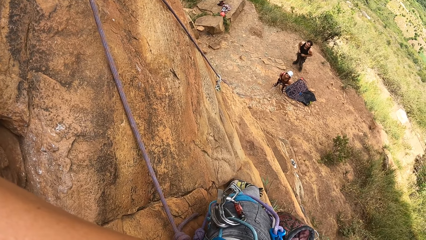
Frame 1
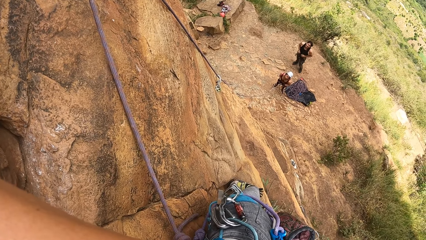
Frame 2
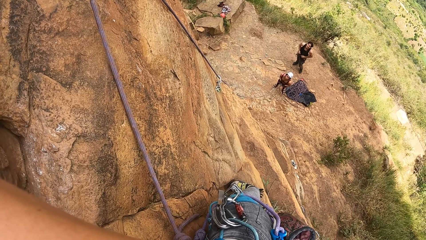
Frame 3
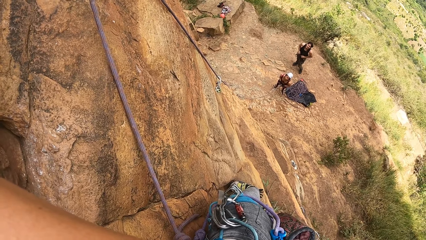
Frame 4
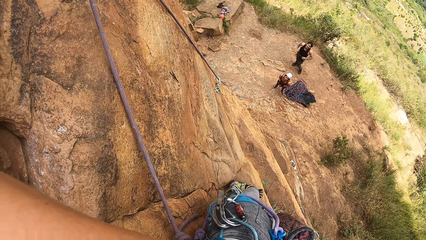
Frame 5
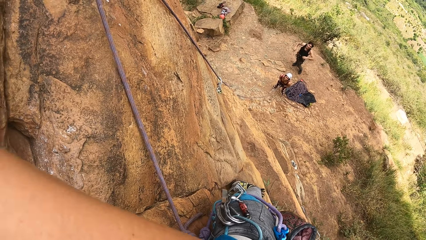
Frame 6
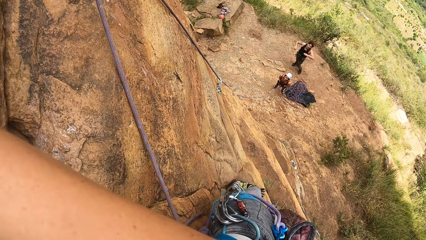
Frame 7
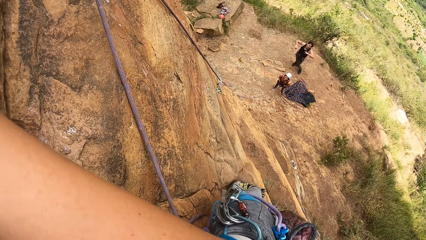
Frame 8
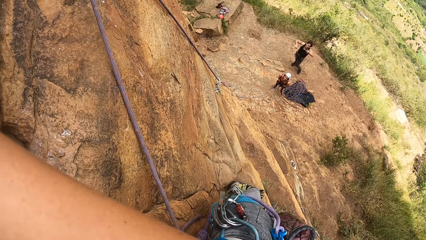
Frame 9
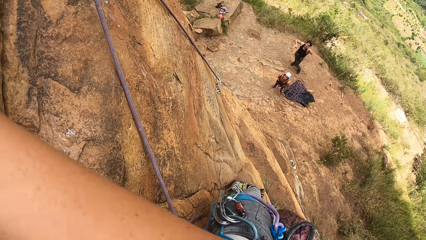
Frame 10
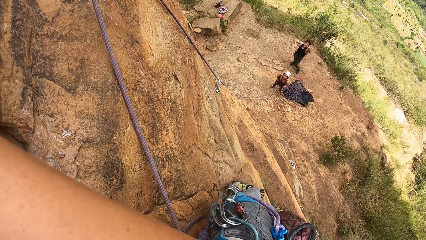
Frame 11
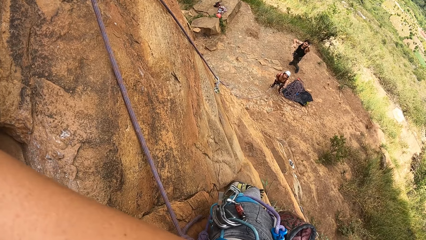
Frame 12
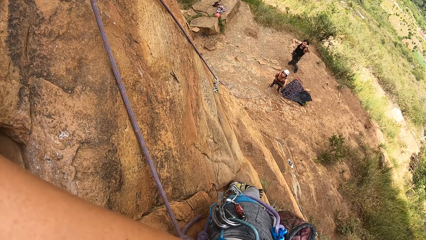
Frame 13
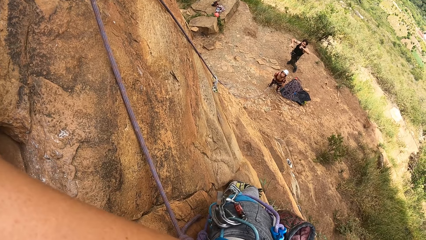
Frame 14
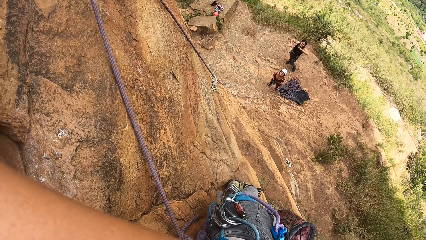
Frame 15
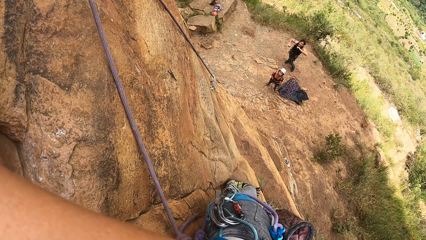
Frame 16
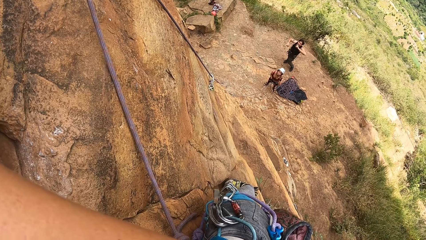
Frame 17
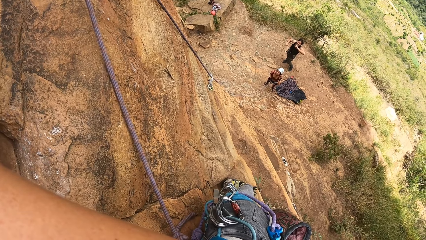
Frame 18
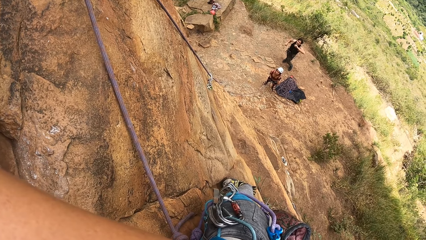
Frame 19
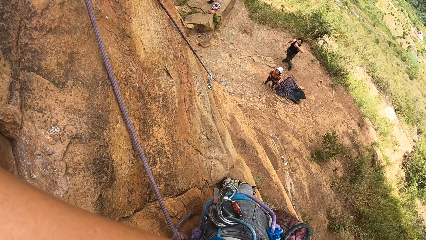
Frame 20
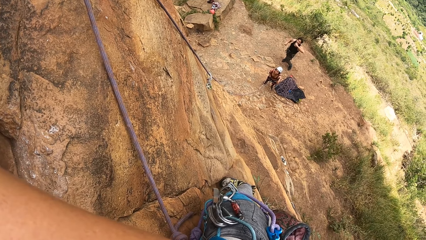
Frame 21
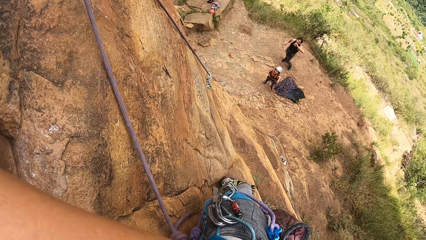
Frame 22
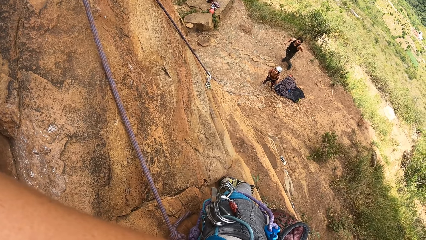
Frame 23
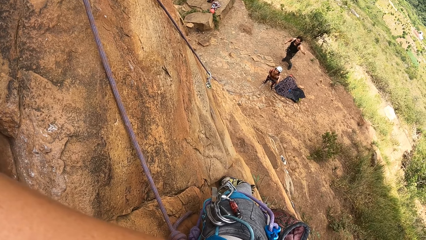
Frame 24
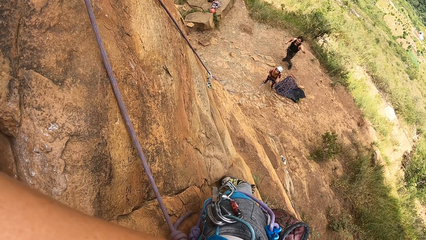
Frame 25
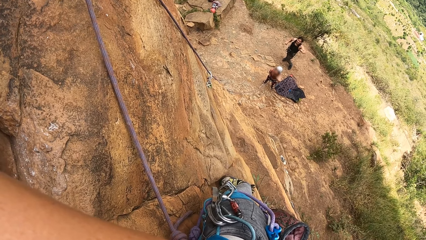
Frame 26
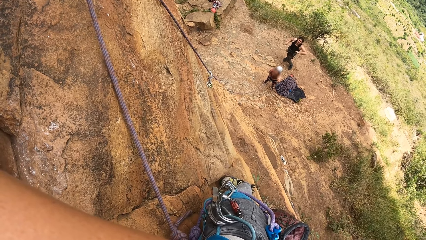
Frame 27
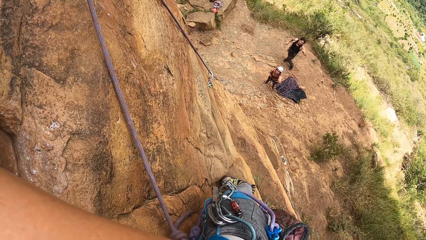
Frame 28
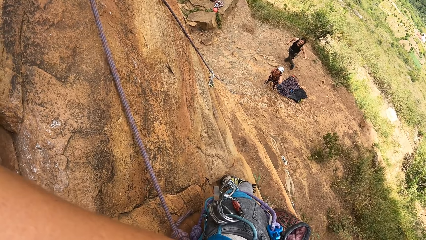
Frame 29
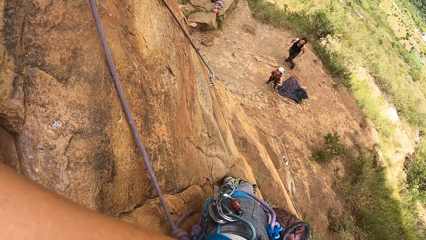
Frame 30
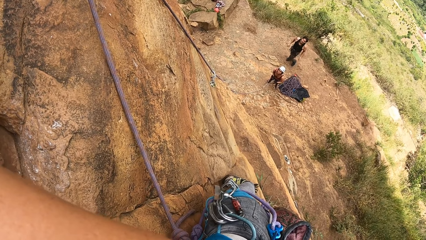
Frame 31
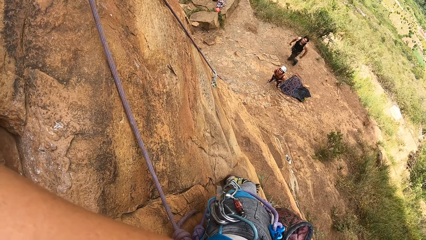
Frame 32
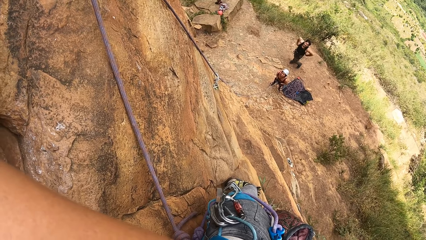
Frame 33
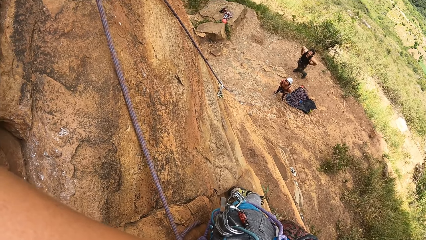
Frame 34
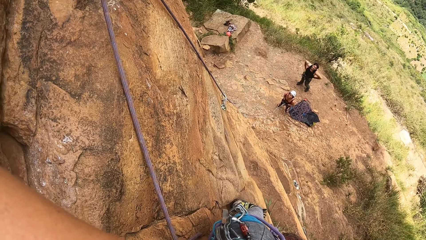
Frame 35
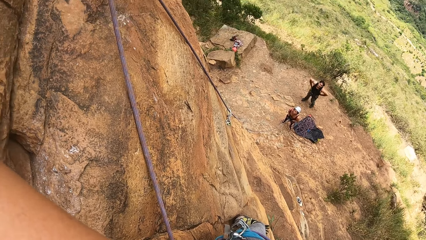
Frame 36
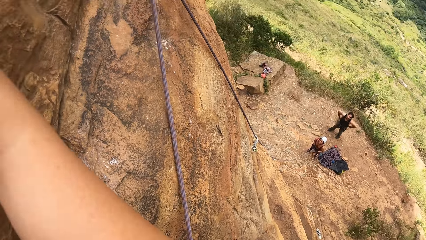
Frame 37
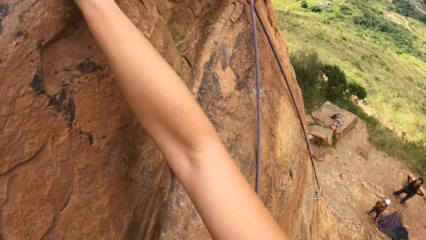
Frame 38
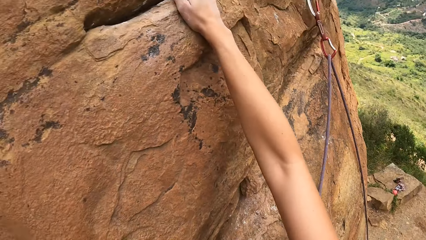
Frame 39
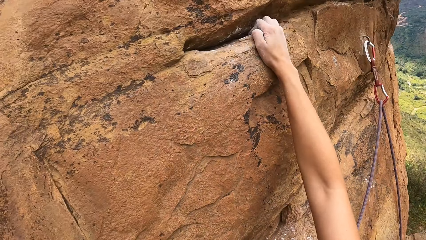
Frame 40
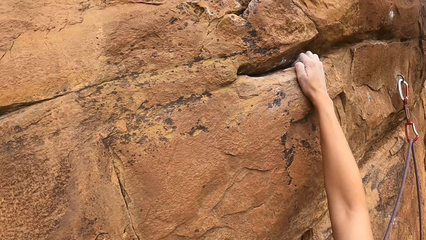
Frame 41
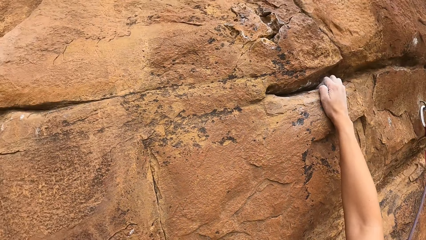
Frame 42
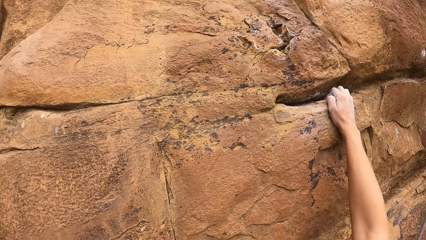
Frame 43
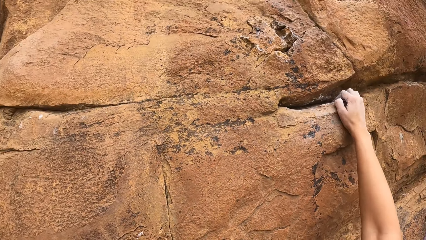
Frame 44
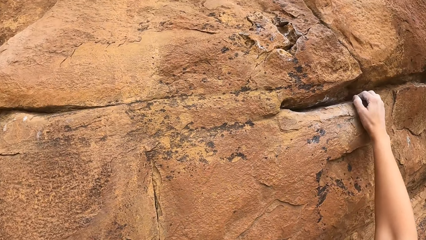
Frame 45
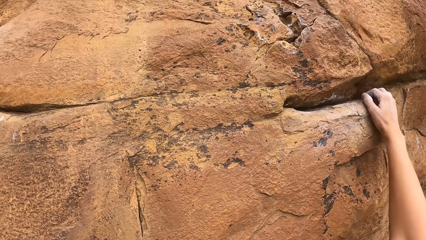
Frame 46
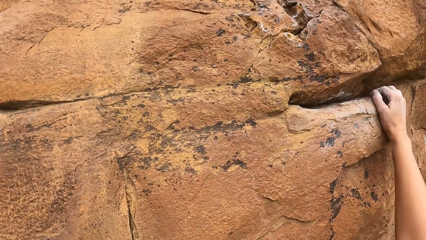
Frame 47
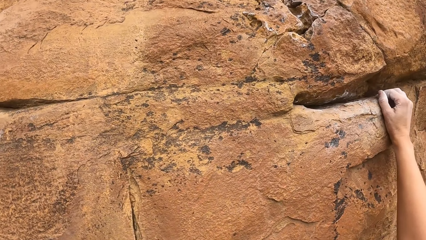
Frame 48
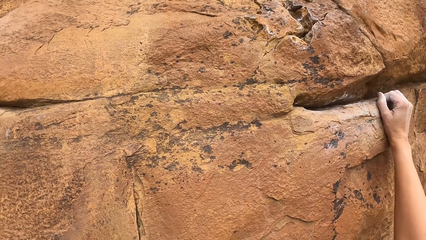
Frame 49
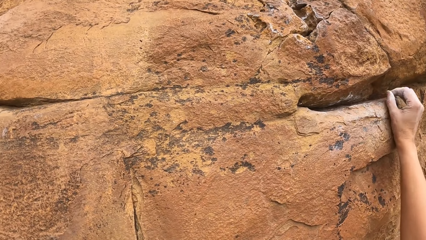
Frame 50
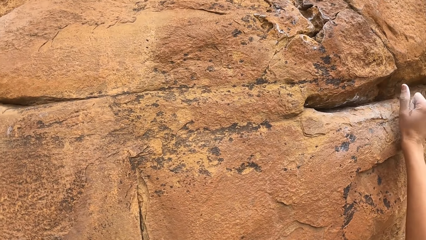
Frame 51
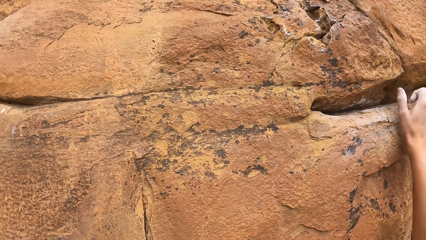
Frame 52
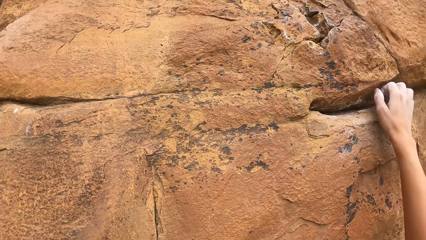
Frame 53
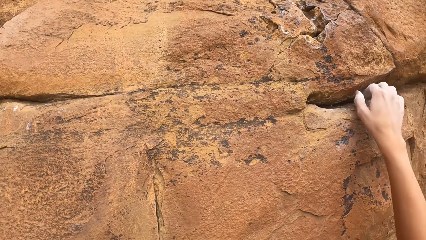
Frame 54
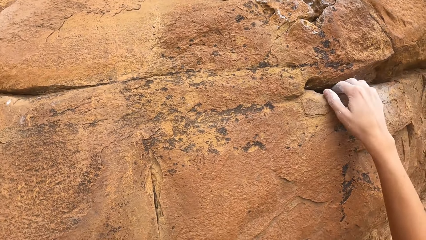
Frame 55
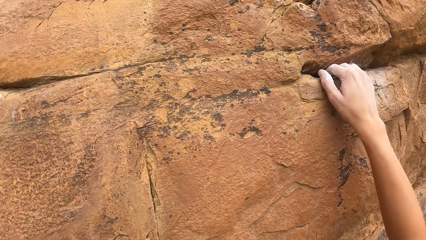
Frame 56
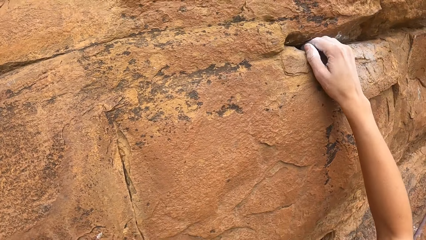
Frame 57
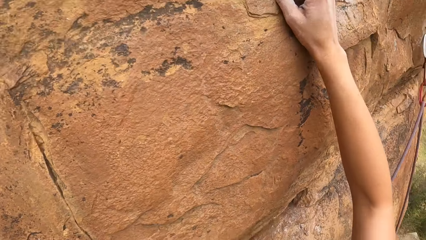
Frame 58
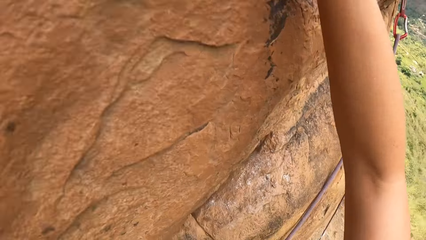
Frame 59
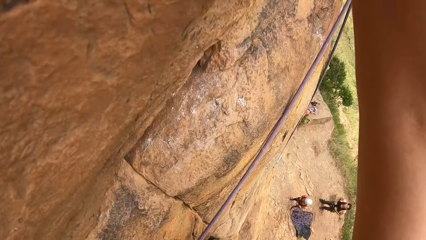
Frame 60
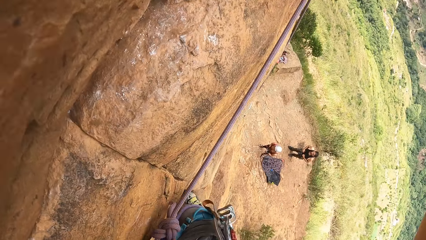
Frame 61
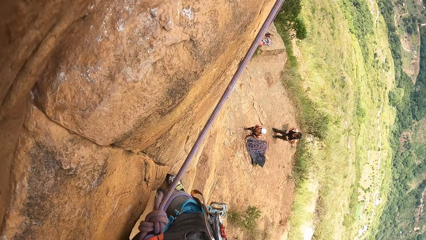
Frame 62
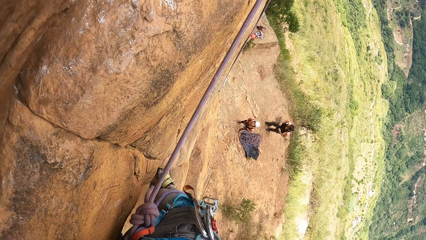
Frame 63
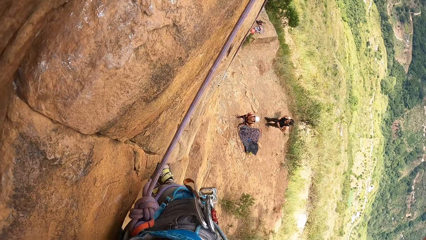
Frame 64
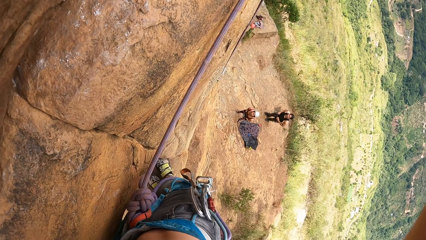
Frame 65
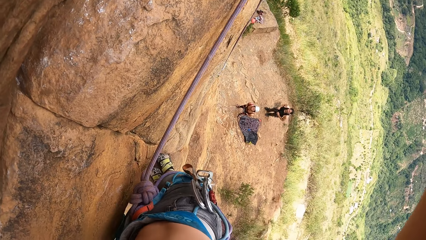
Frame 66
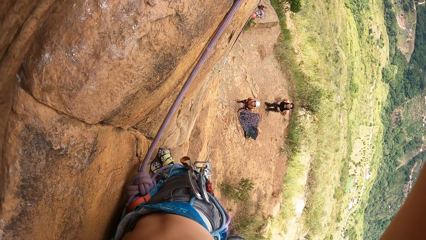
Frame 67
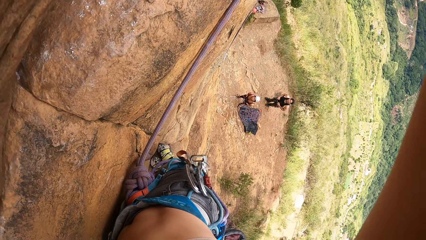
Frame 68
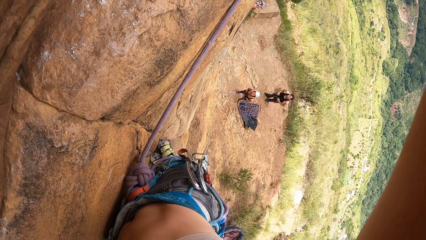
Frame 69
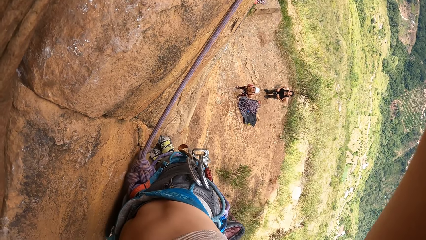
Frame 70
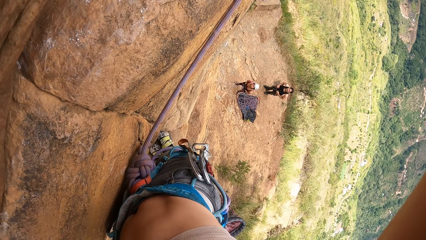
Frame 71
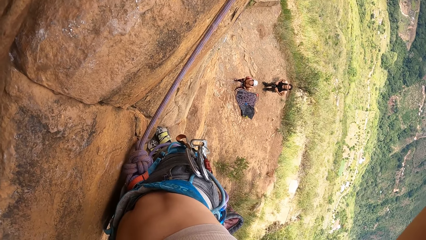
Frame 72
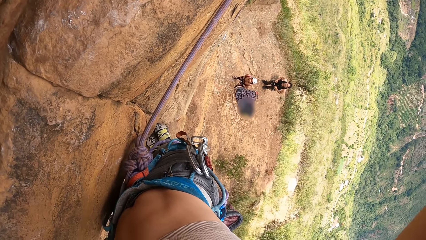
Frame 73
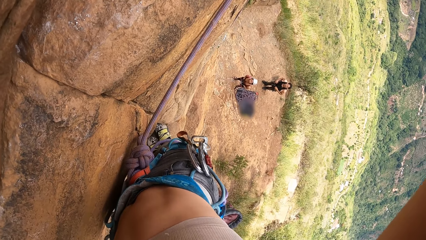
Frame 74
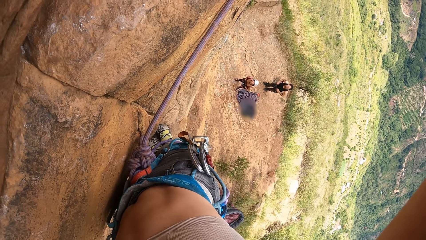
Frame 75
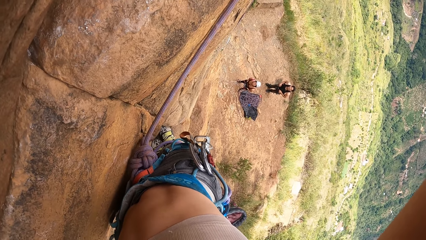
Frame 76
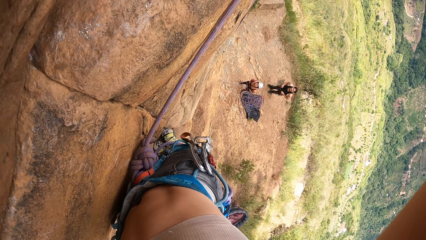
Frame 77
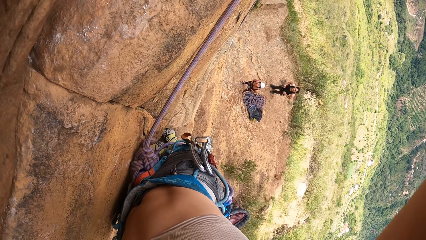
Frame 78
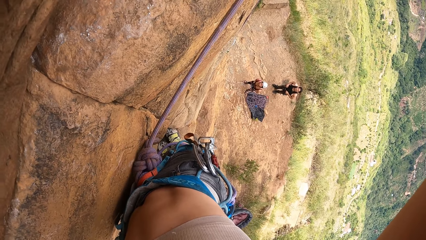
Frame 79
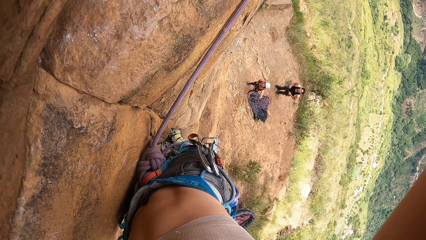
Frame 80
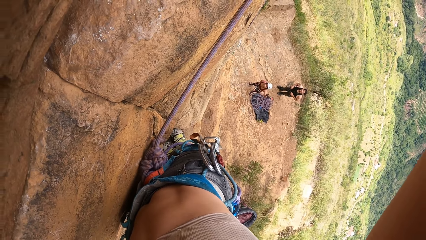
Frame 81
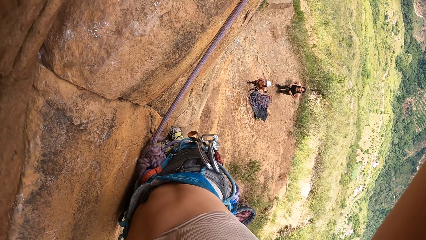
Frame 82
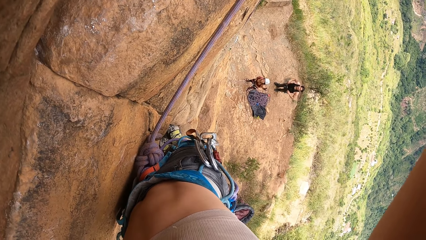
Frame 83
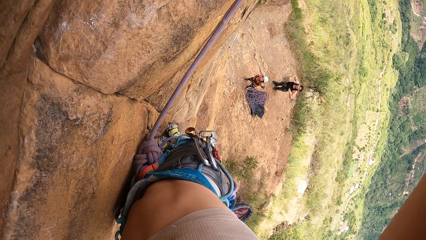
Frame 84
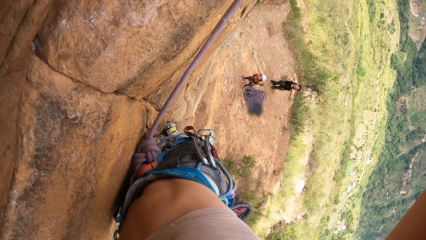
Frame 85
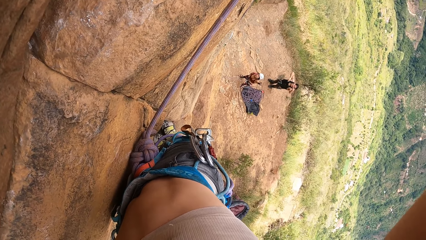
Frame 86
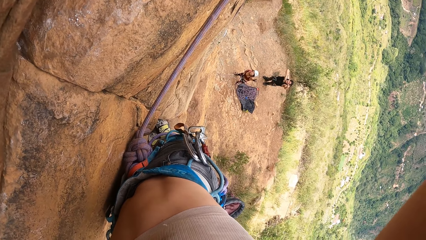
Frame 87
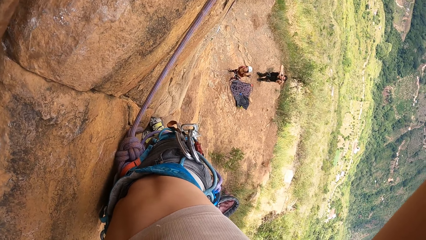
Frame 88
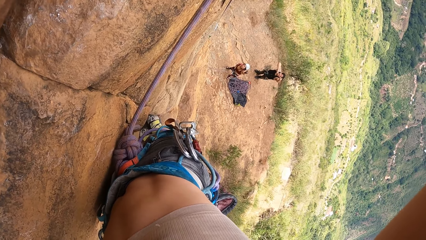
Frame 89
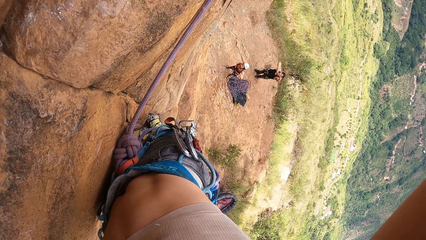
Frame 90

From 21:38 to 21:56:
A man gestures at the camera wearer. The camera wearer climbs the stone. The man gestures at the camera wearer.
